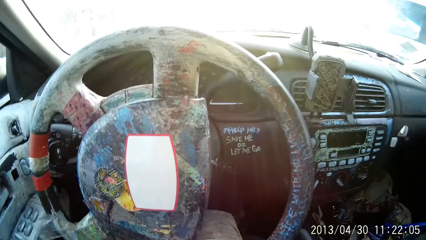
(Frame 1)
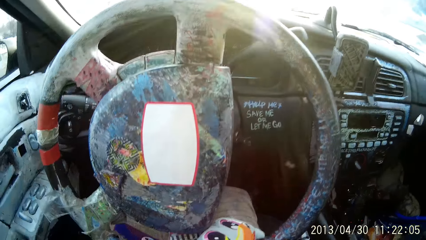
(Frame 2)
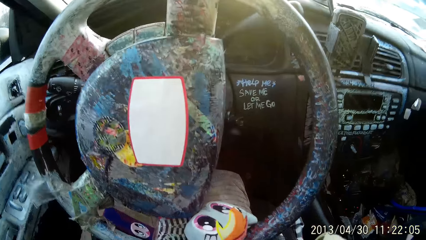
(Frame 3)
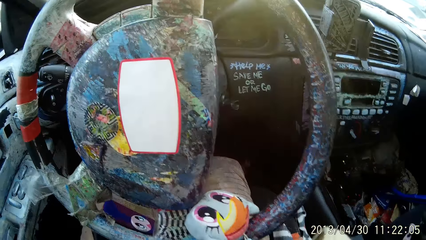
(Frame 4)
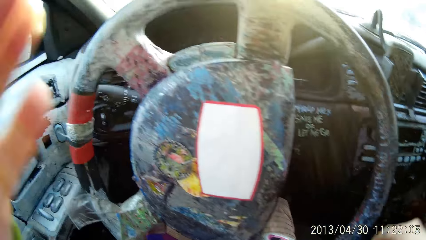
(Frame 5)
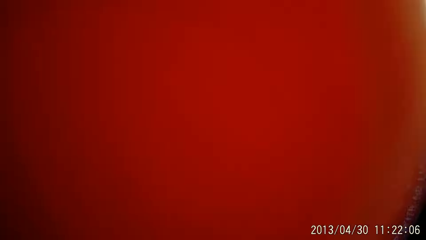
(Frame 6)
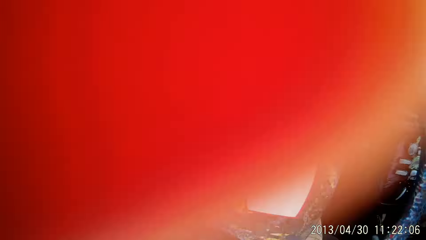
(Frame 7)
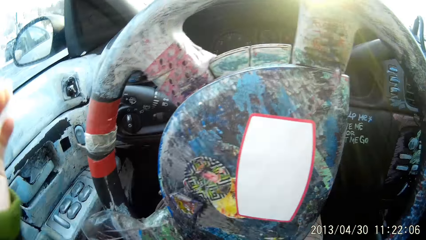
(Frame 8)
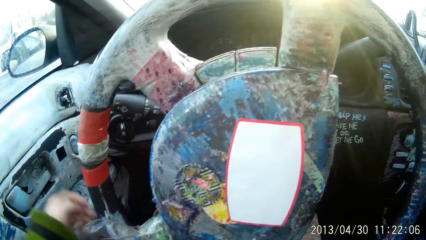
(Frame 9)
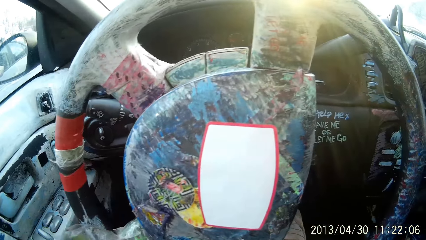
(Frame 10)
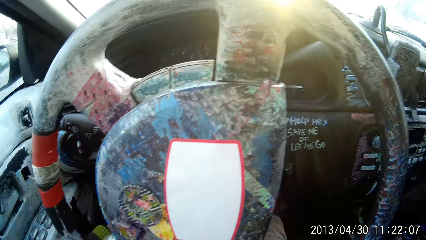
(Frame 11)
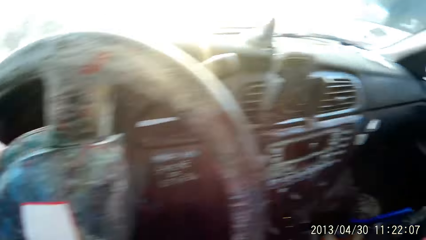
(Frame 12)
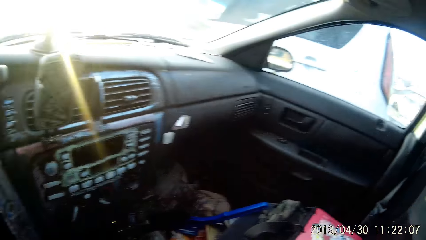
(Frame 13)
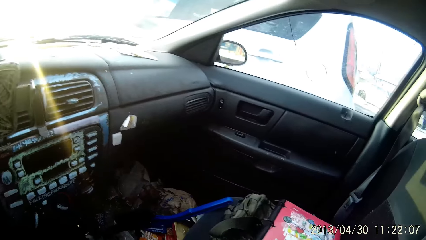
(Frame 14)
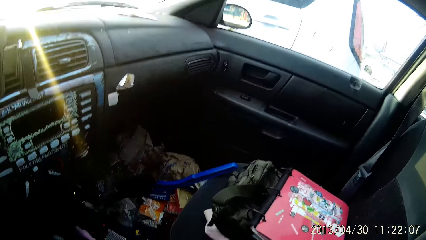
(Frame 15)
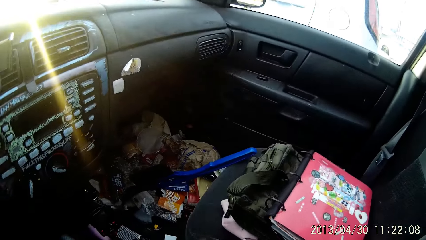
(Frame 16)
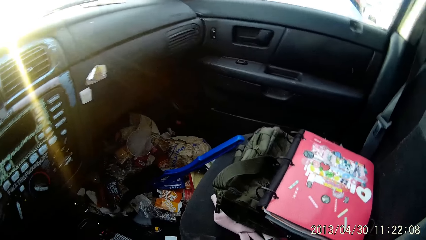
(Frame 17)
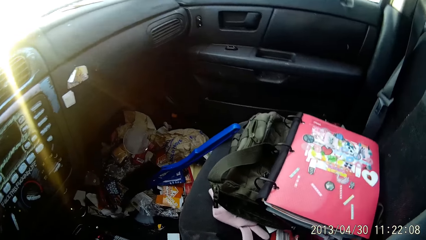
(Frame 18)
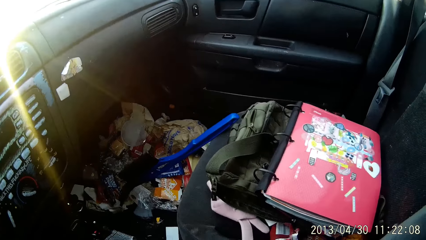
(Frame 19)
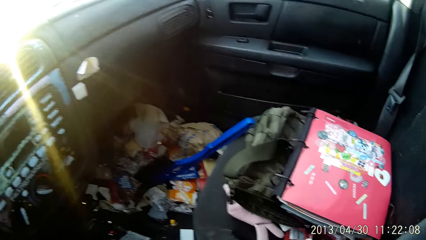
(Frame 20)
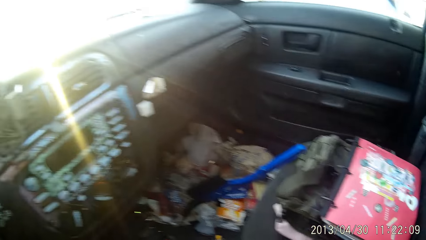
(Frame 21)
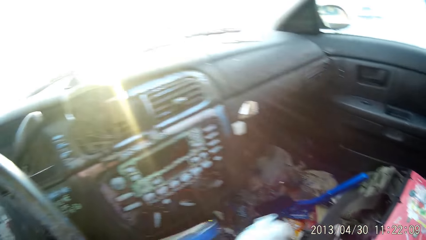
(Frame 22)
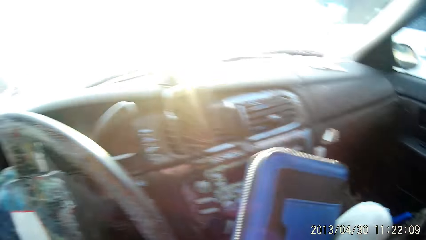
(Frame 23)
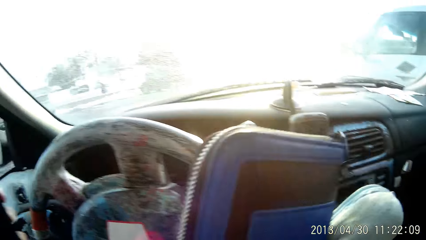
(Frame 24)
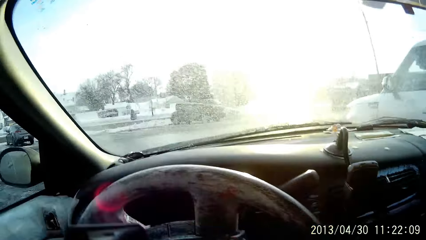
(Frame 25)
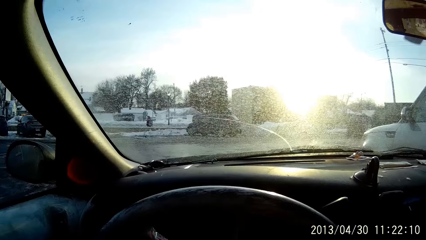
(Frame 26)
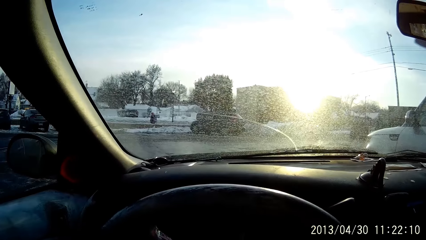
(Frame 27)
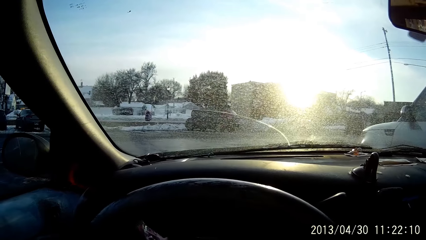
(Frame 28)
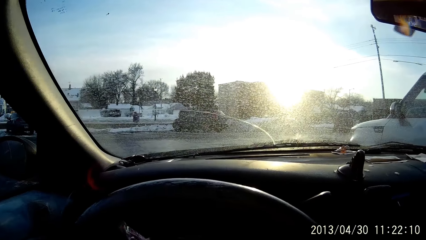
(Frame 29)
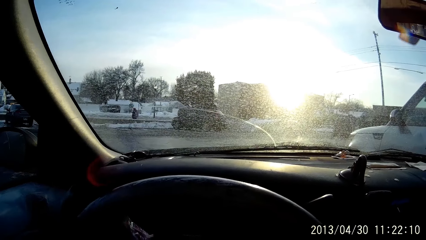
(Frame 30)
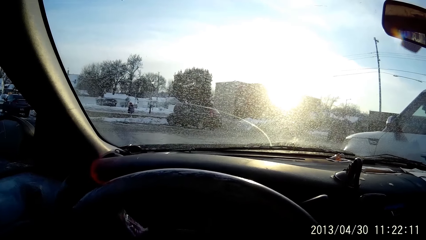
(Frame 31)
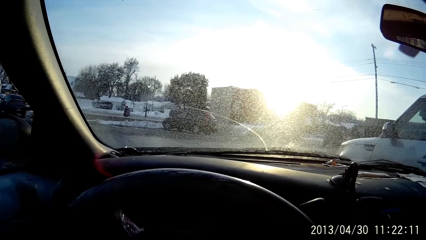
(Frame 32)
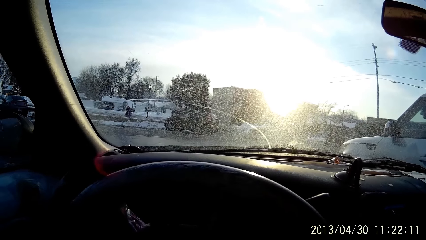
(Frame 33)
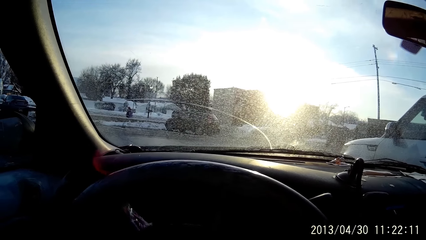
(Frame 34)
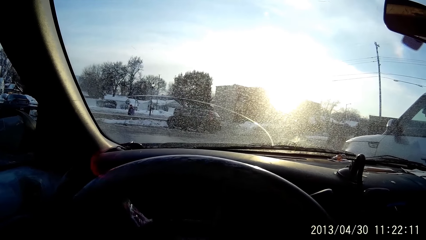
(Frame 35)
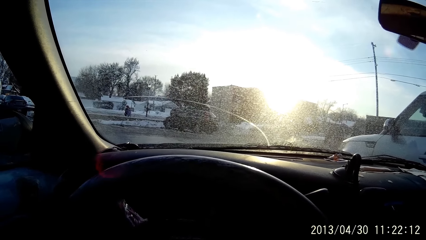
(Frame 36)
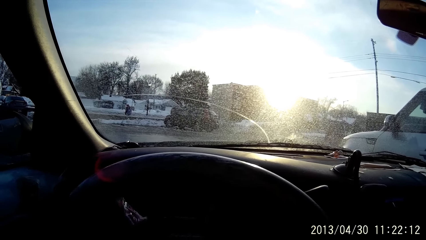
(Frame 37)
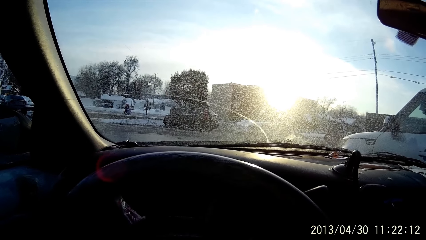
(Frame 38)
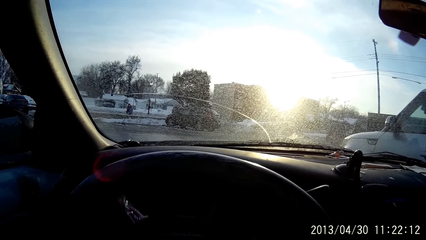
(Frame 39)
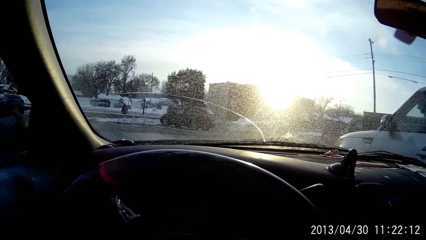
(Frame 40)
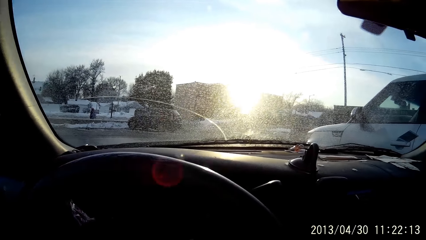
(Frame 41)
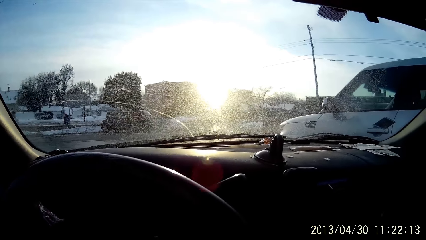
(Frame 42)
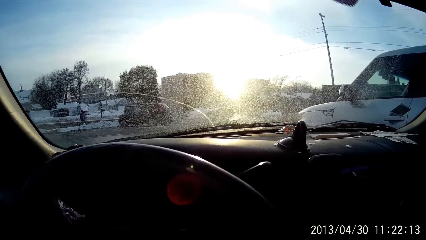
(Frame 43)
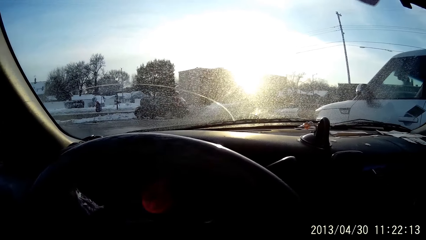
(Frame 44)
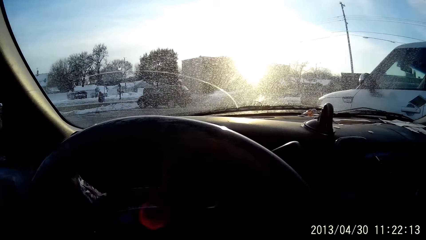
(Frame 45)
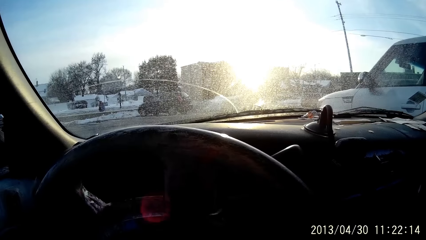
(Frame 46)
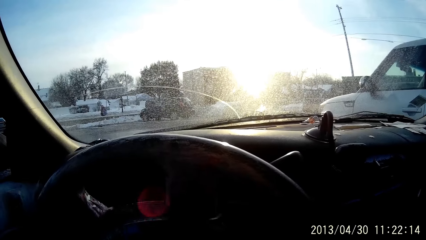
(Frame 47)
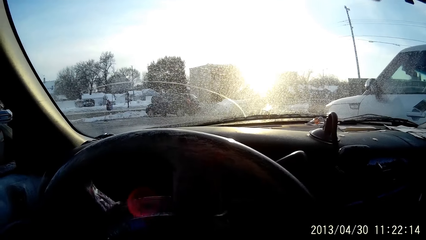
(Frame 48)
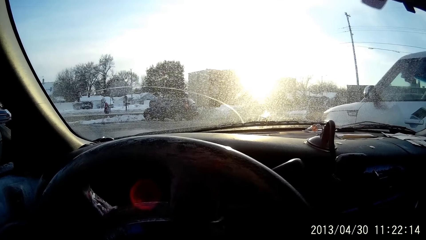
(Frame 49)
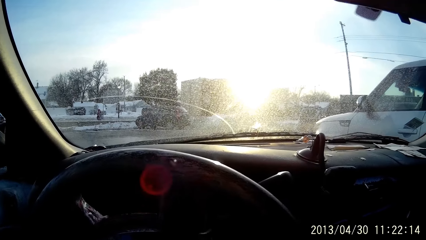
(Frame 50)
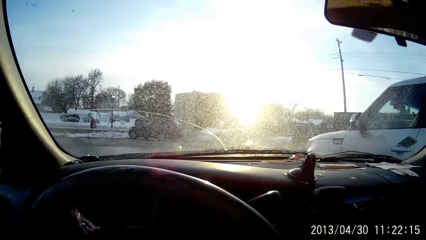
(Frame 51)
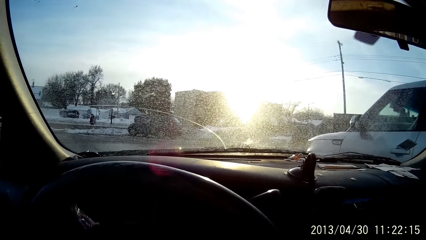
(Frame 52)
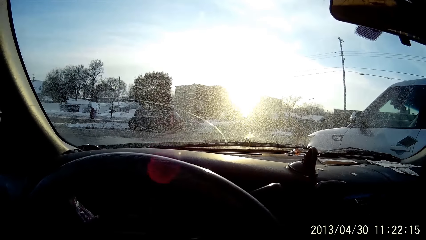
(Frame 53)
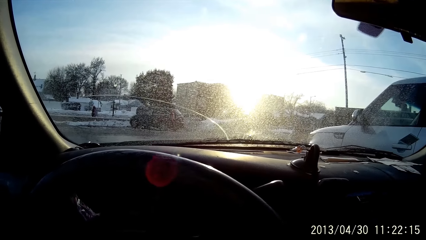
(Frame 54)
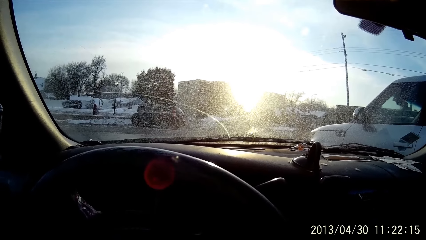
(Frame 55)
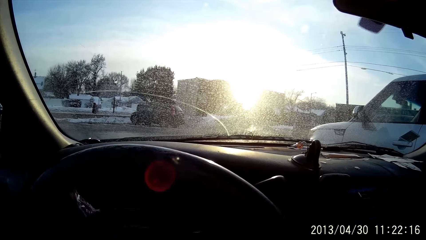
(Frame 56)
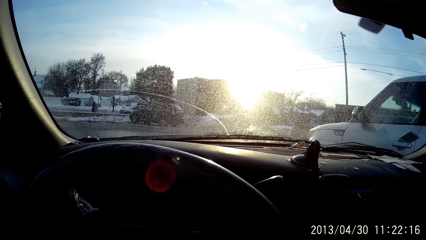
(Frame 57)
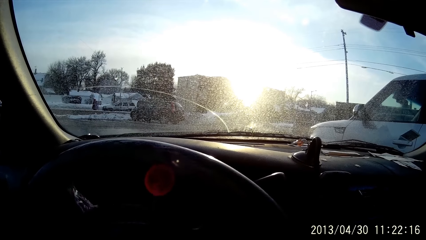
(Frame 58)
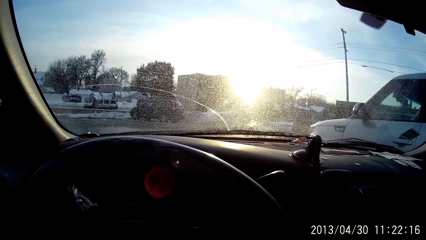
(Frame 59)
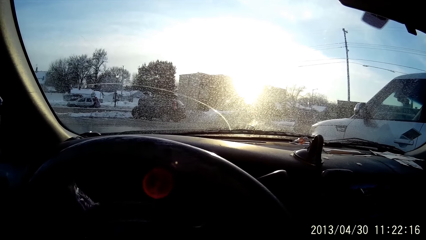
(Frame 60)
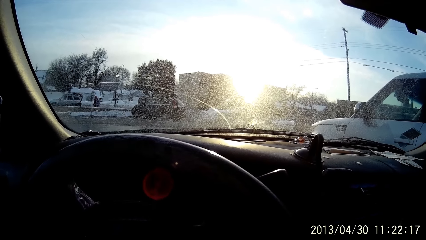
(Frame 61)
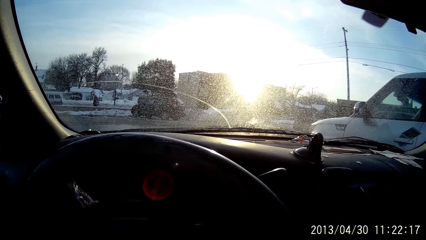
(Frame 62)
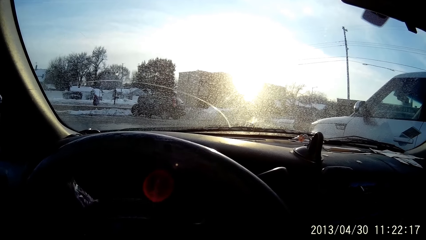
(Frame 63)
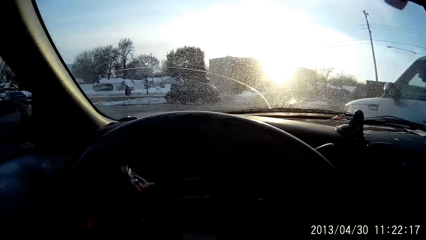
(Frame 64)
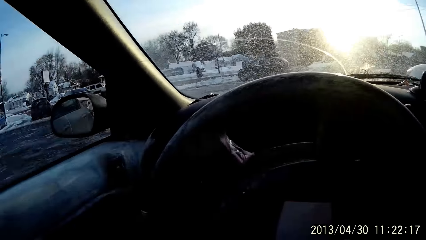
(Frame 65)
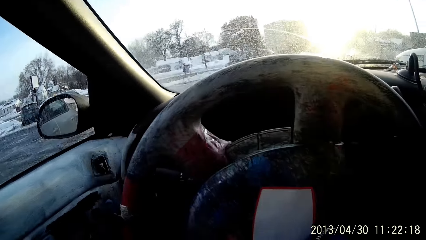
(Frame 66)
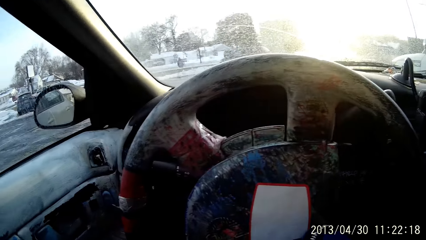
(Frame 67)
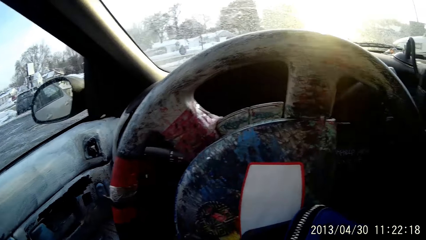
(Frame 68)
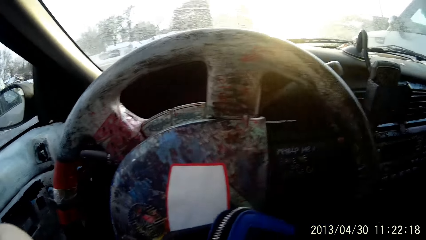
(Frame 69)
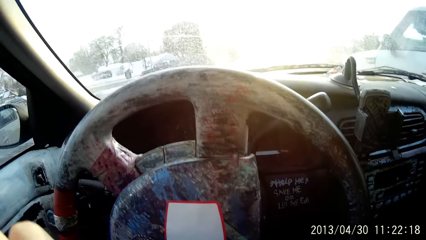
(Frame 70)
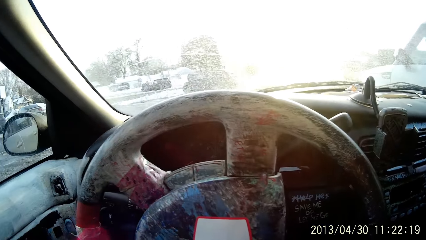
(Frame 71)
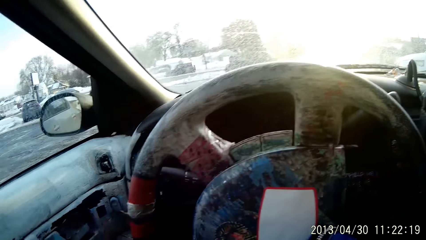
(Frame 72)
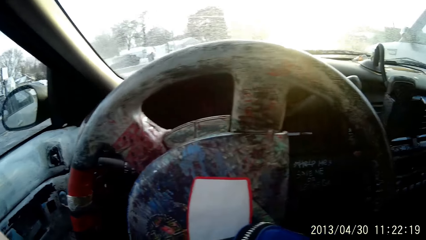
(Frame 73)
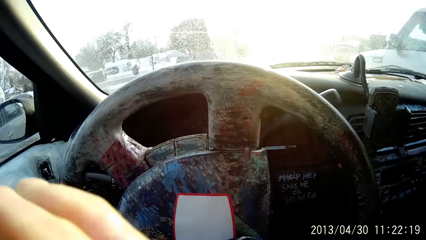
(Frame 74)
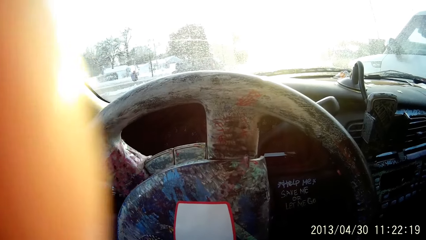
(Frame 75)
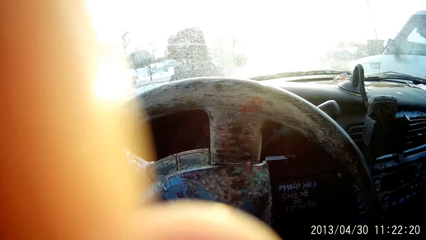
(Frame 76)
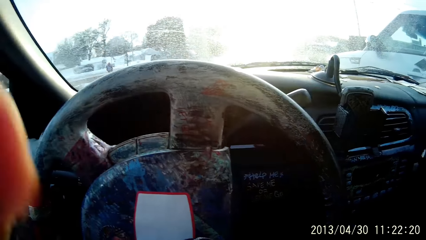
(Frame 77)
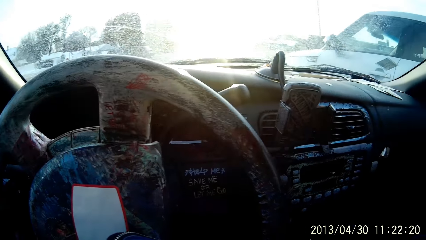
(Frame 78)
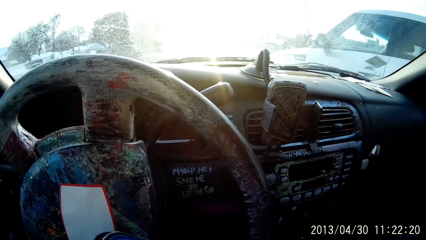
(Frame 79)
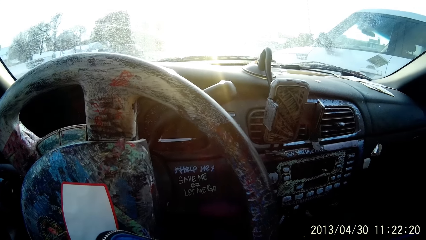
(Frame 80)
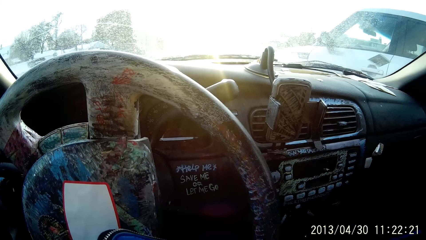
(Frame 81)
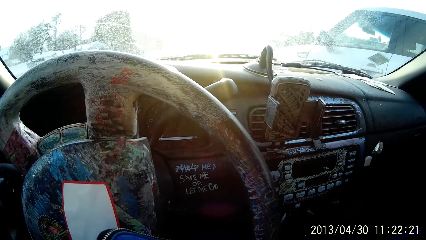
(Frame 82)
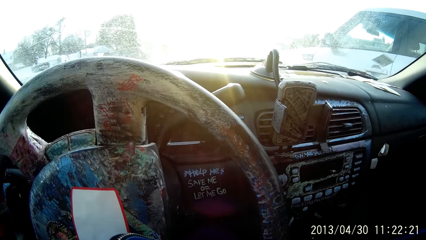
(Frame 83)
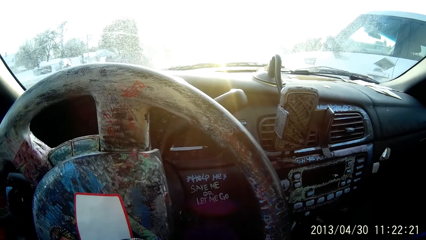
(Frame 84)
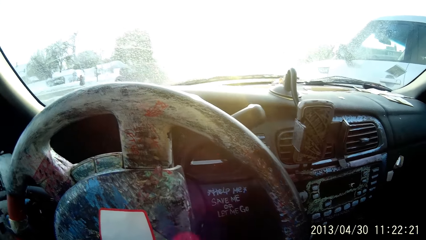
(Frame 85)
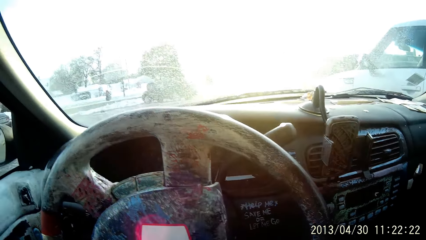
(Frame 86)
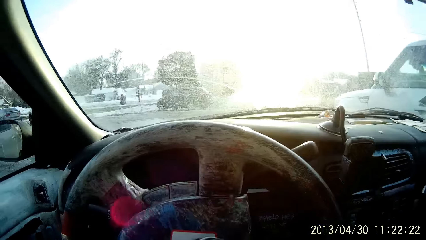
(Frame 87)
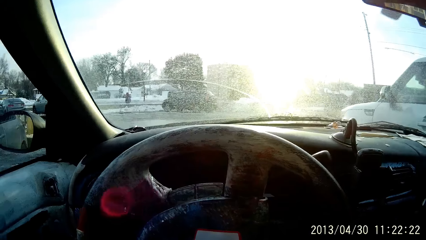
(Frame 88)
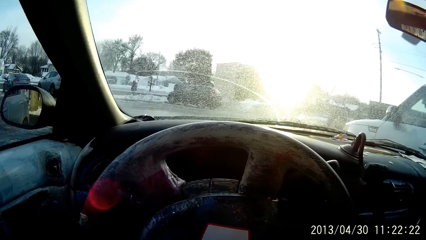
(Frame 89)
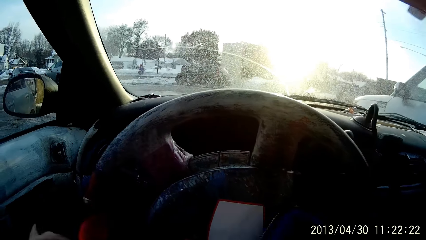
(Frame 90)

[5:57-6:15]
The camera wearer holds a purse with her right hand. She looks around.
